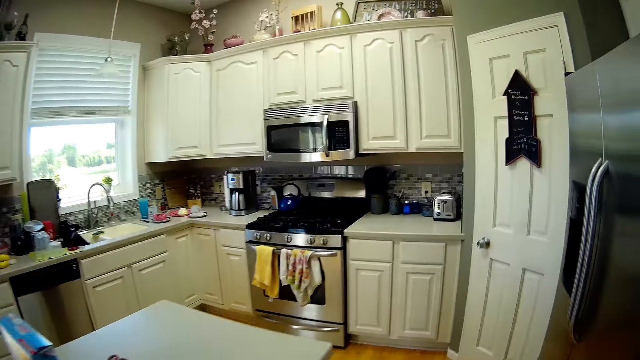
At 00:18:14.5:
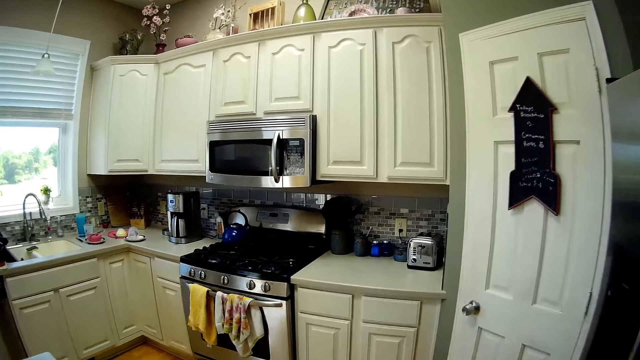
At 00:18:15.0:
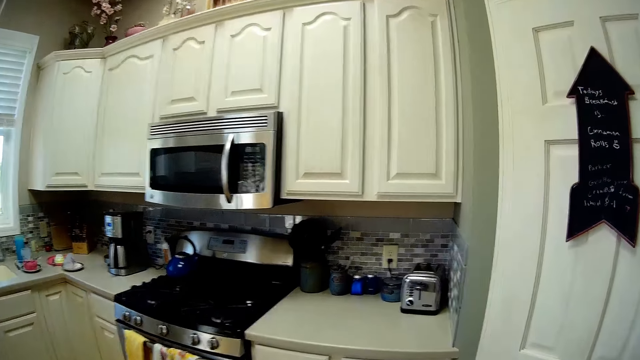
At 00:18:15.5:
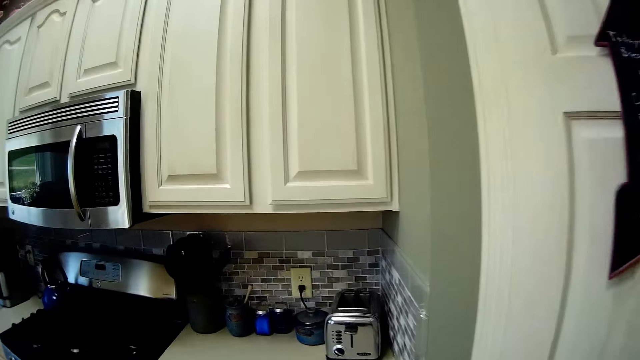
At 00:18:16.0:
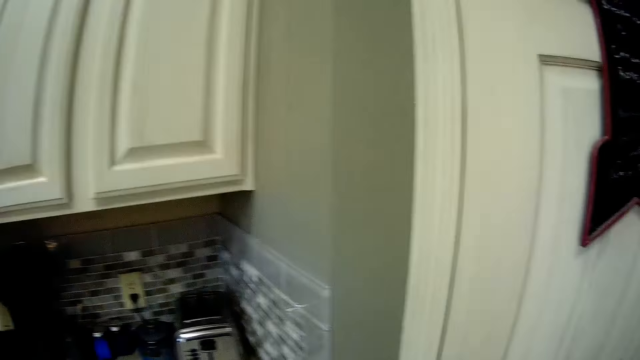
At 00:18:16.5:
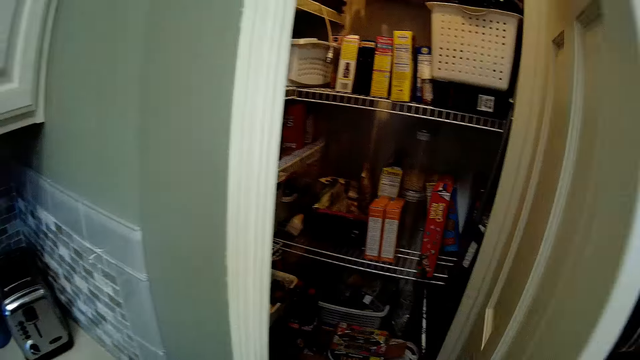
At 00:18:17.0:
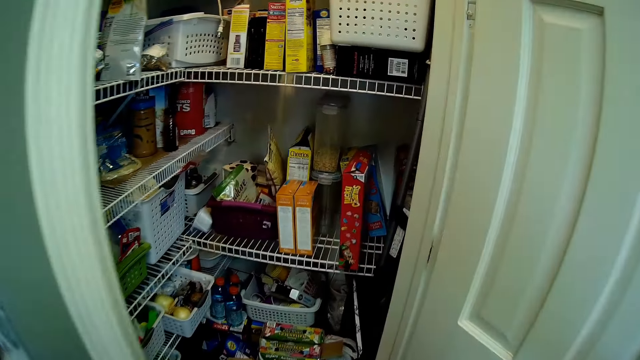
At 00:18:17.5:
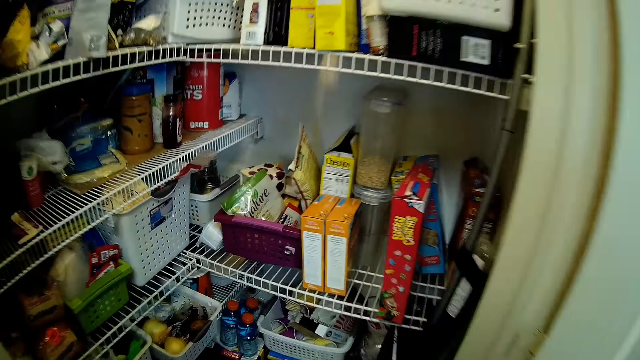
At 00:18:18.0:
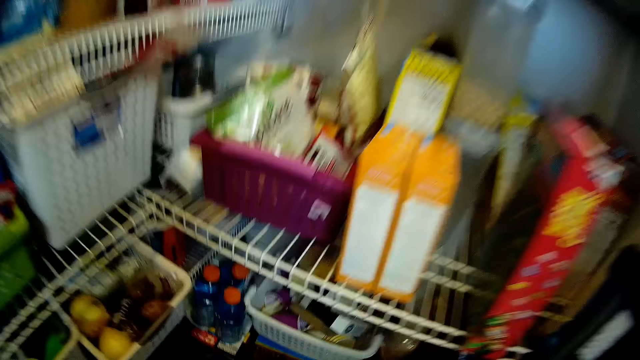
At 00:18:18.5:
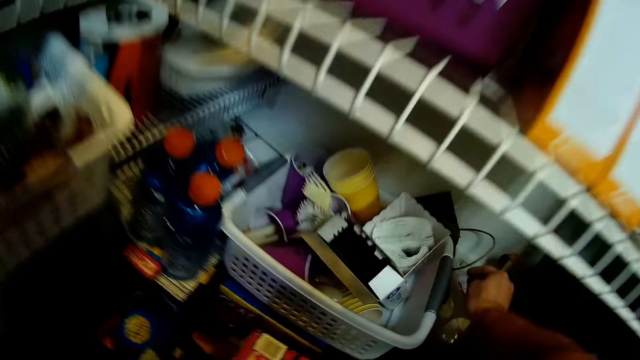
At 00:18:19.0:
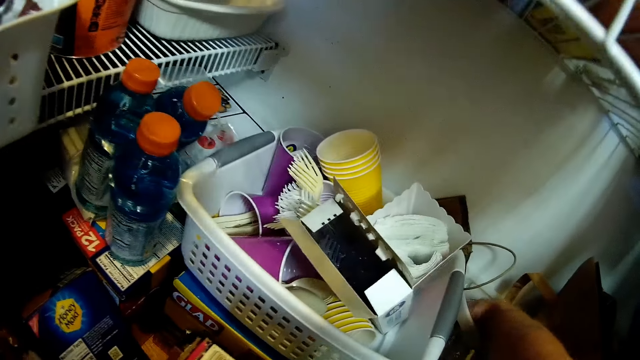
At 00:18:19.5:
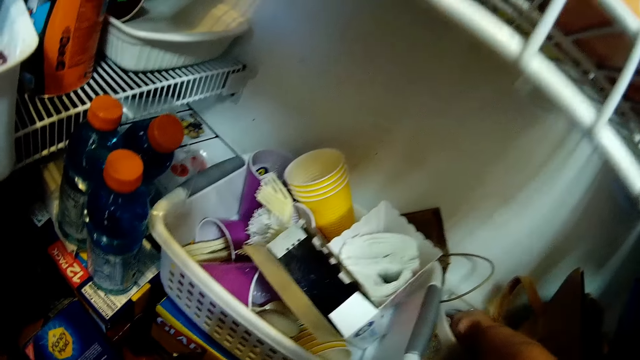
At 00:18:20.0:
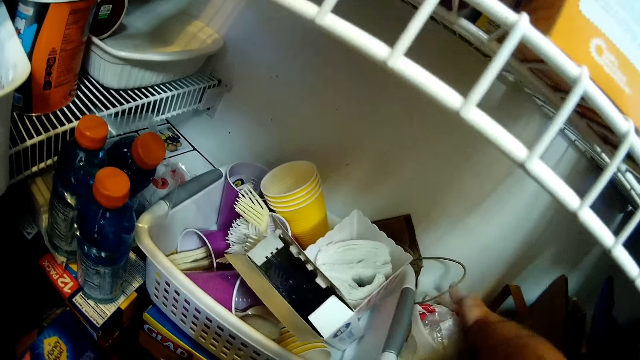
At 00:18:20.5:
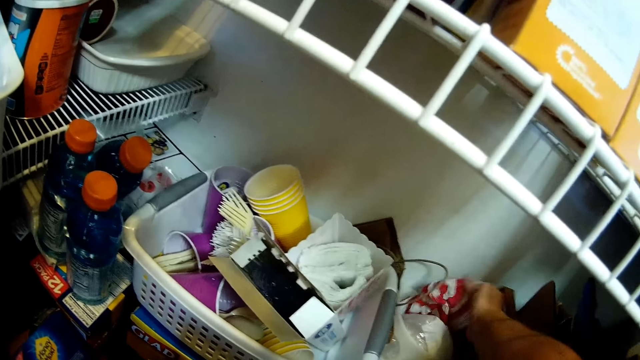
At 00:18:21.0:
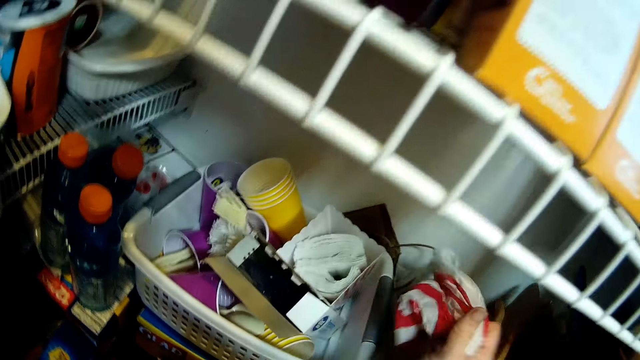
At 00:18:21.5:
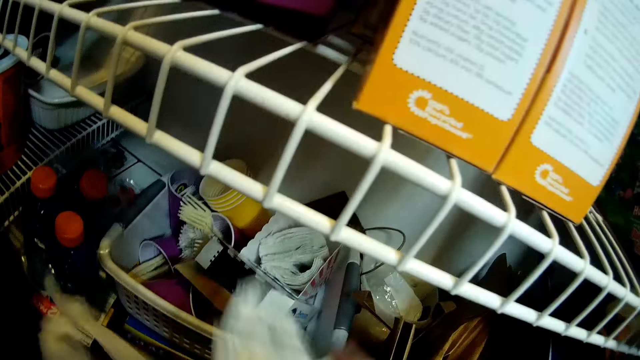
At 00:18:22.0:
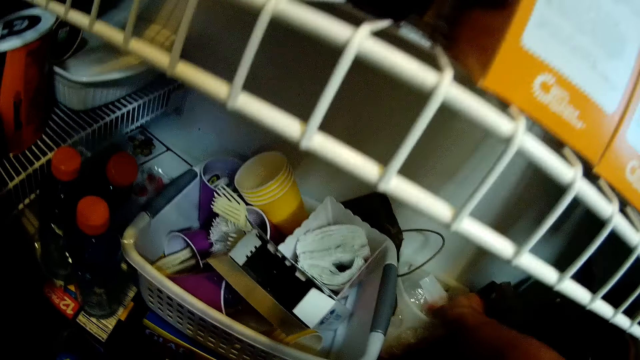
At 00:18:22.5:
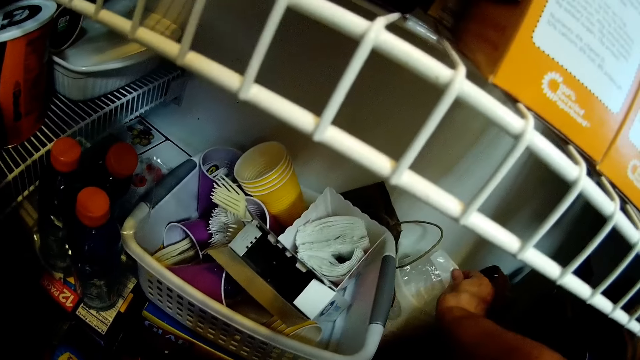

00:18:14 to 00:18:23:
The camera wearer opens the cabinet. They pick up a plastic bag of something.

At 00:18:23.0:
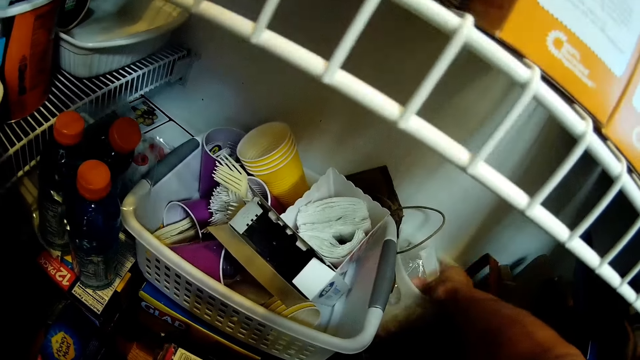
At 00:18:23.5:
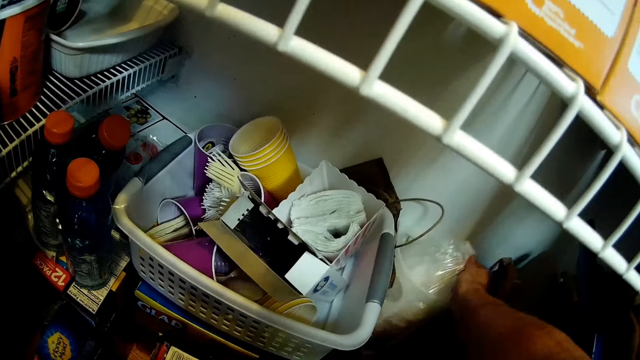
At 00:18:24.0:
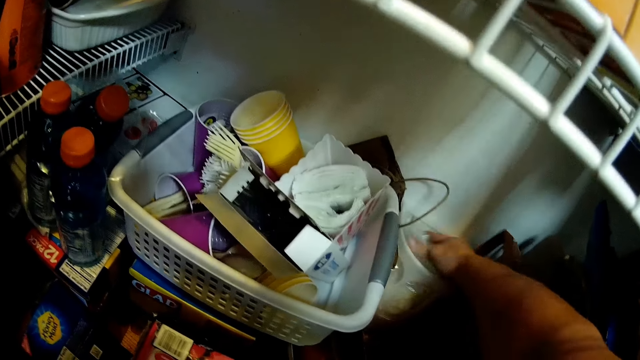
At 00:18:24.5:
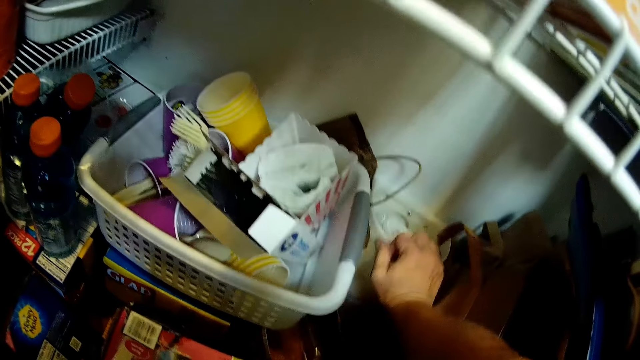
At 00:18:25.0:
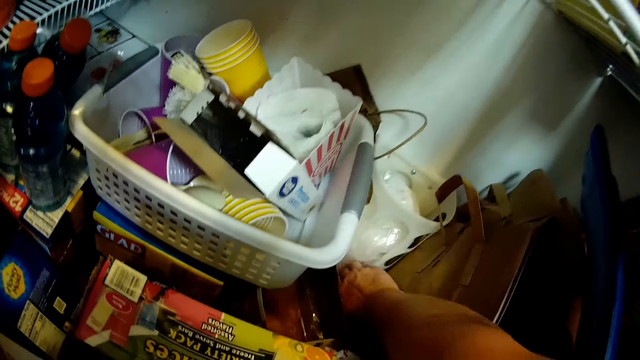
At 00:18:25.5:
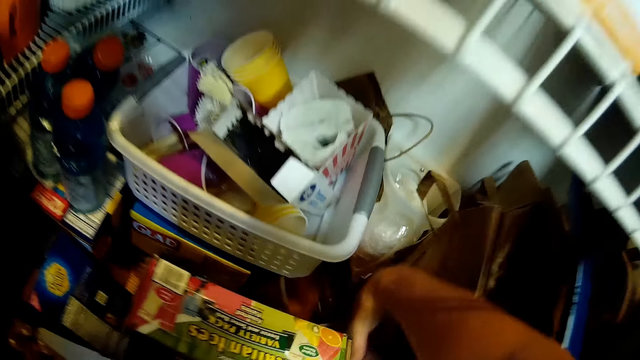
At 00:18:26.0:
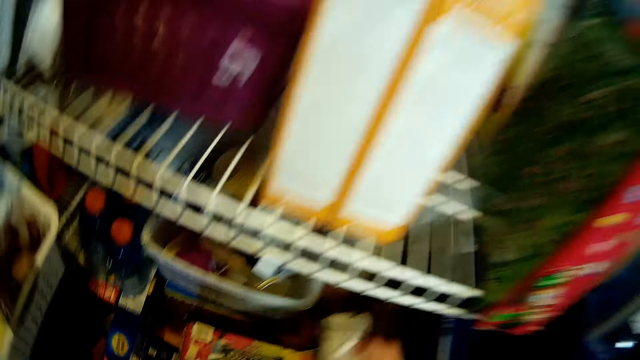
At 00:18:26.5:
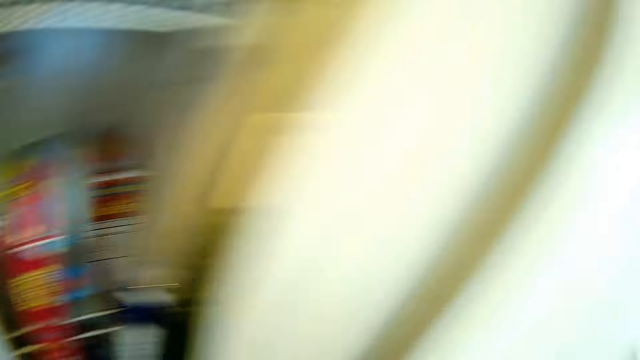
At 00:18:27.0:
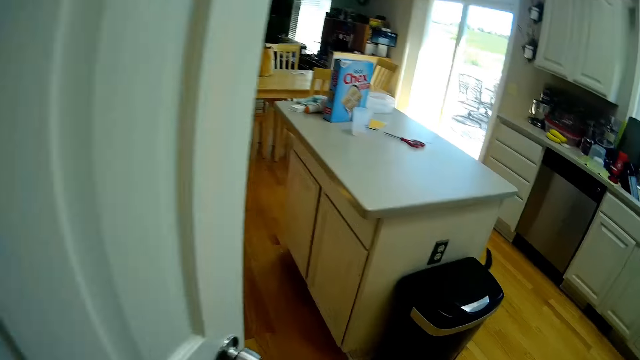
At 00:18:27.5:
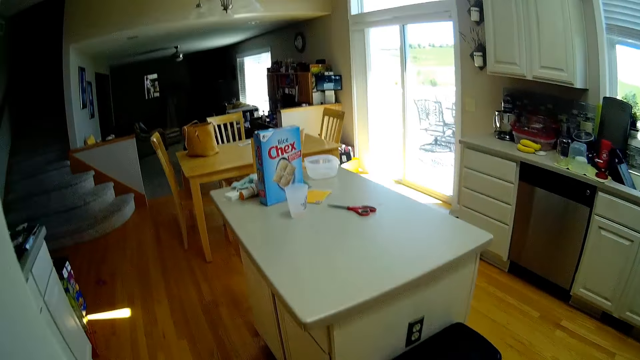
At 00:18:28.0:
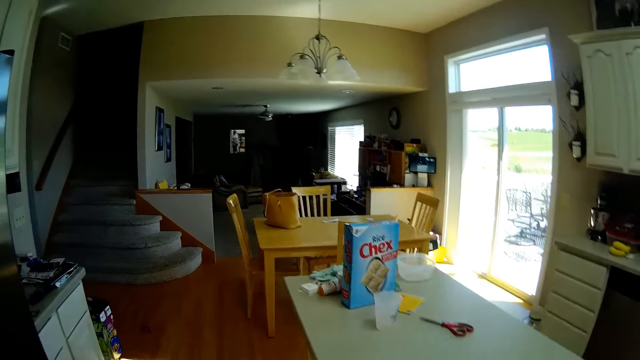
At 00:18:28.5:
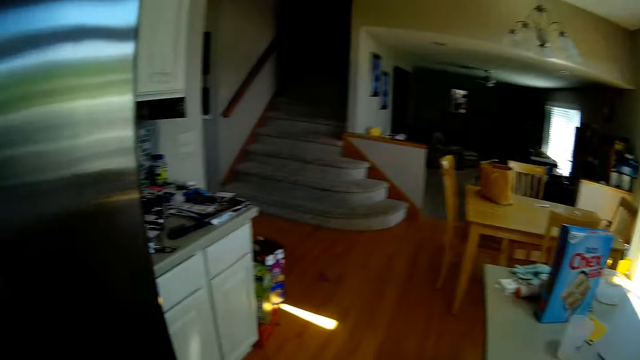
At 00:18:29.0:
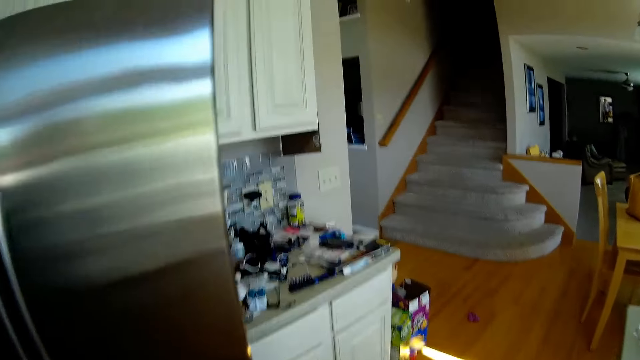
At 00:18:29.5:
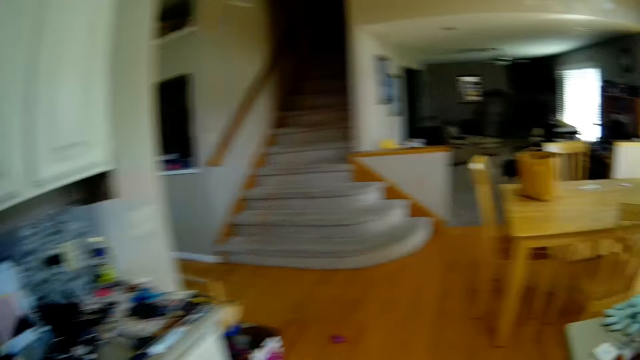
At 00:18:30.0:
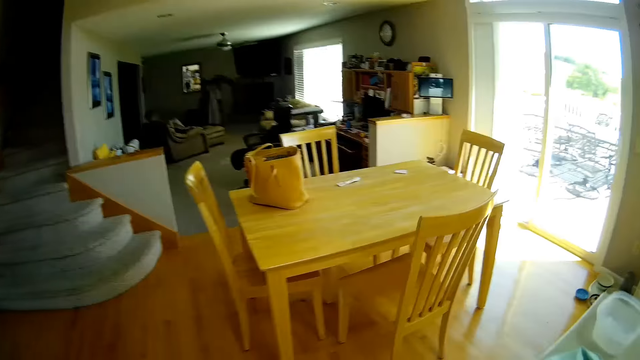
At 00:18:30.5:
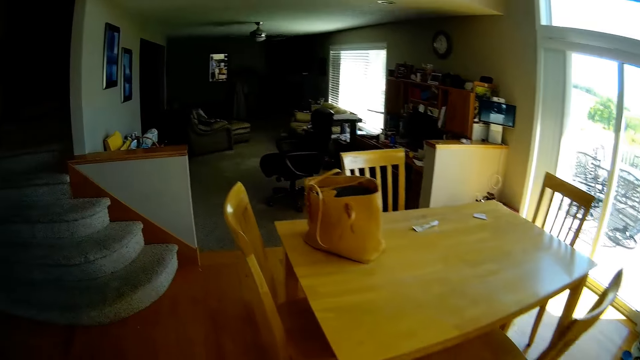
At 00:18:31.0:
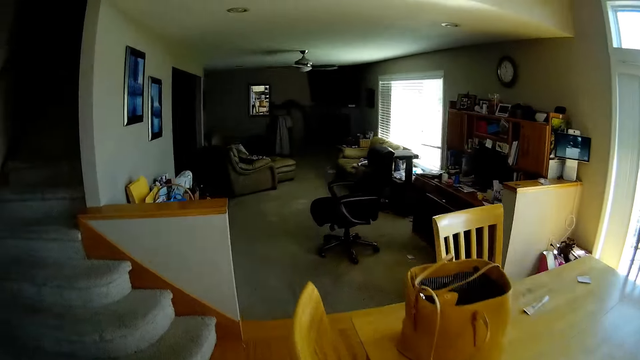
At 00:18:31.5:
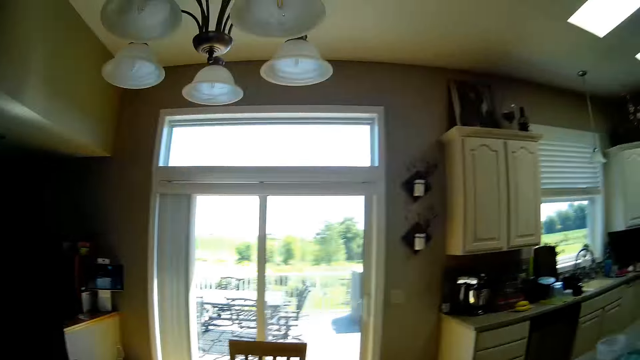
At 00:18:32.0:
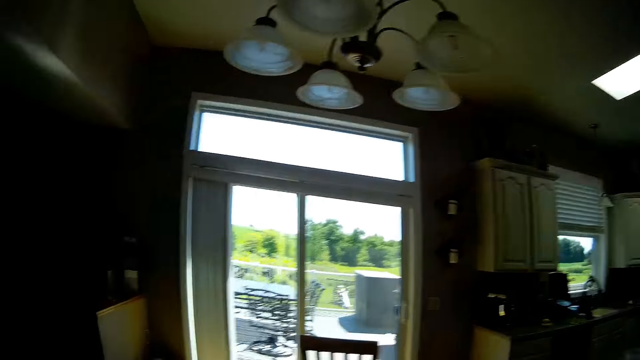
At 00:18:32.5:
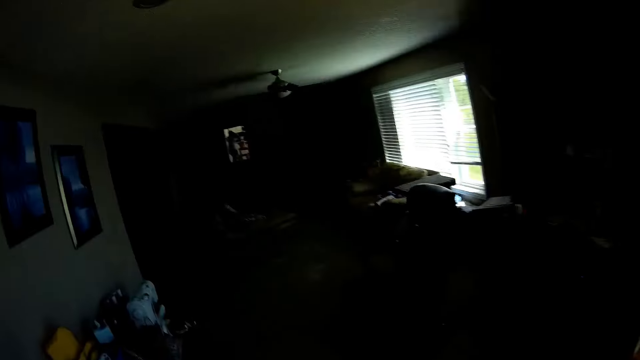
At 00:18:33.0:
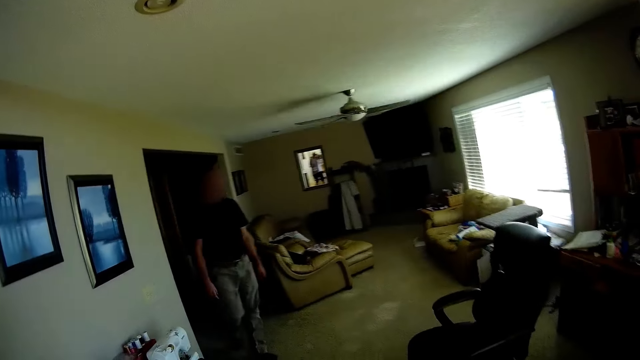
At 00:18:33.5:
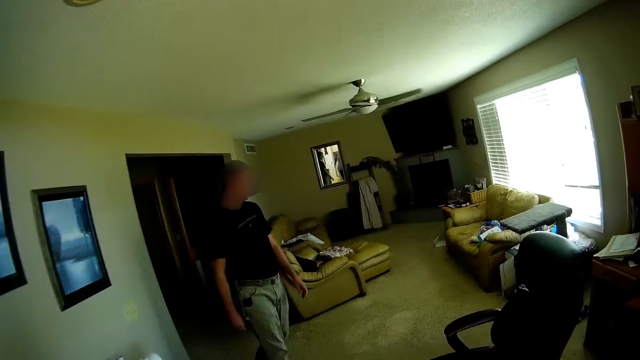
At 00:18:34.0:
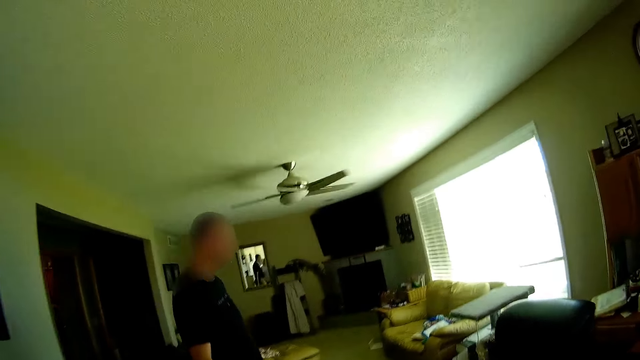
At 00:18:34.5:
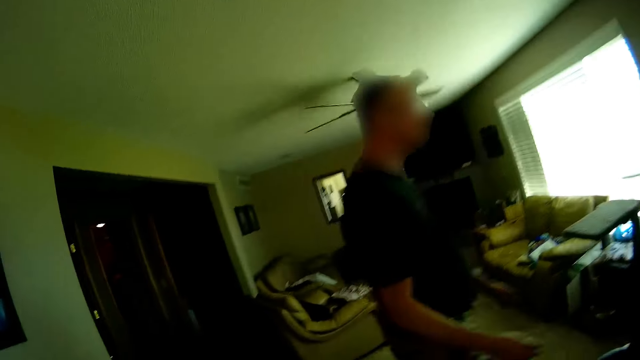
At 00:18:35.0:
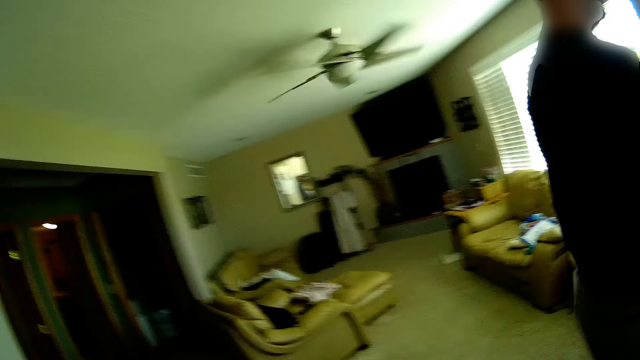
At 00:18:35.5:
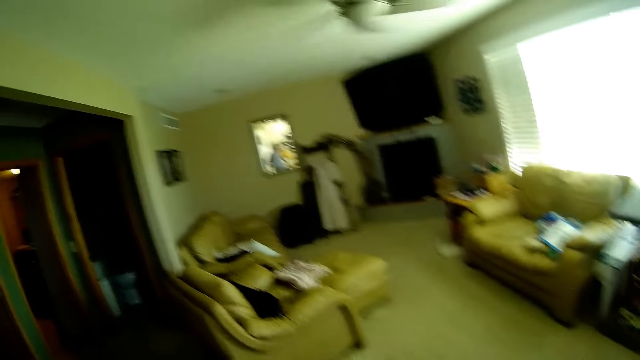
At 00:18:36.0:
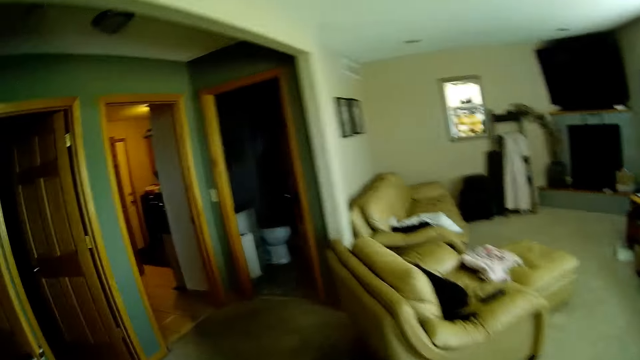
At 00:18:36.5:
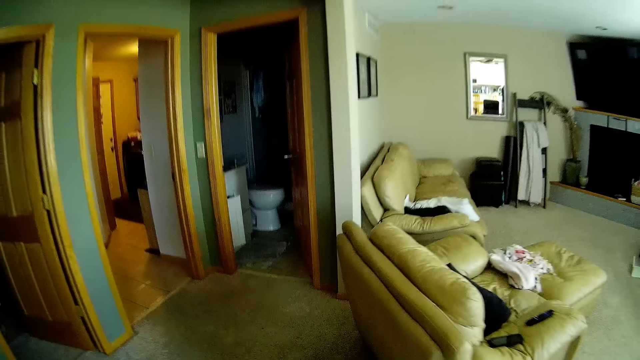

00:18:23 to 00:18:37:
The camera wearer moves a plastic packet with a hand. They pick up a plastic bag. They walk around the house. A man walks towards a chair.
